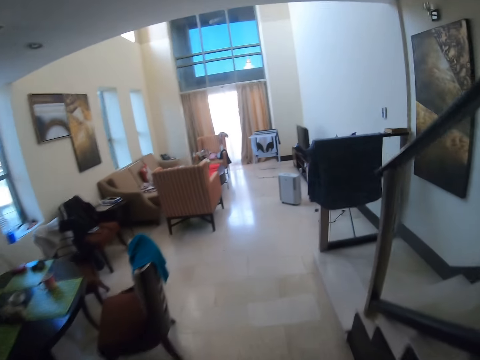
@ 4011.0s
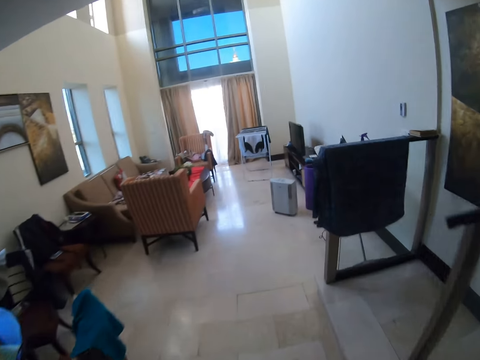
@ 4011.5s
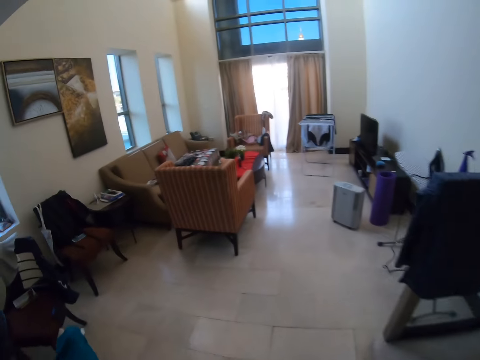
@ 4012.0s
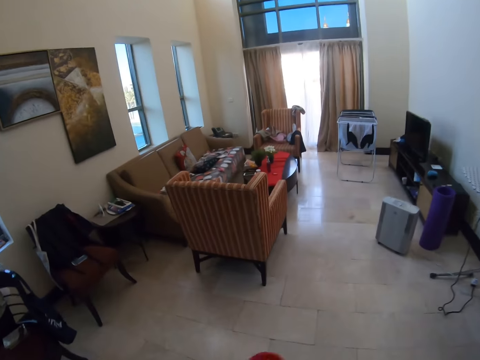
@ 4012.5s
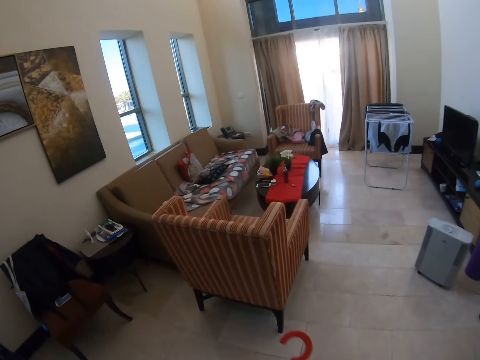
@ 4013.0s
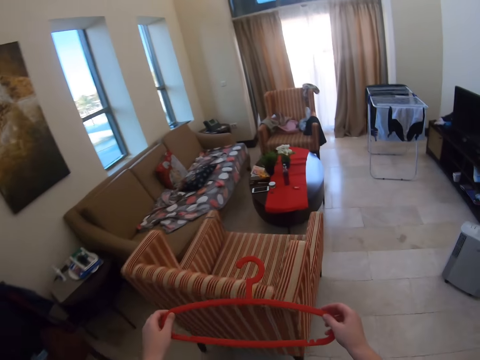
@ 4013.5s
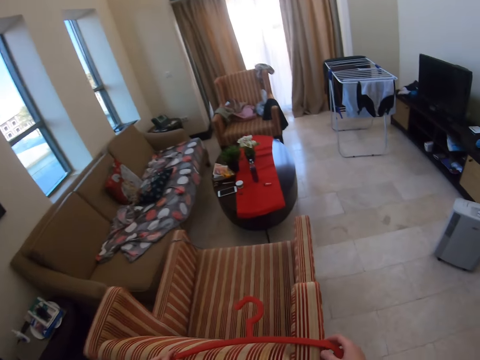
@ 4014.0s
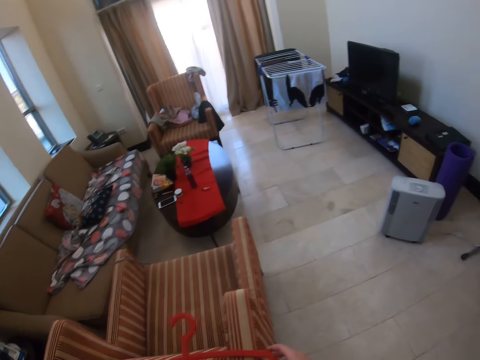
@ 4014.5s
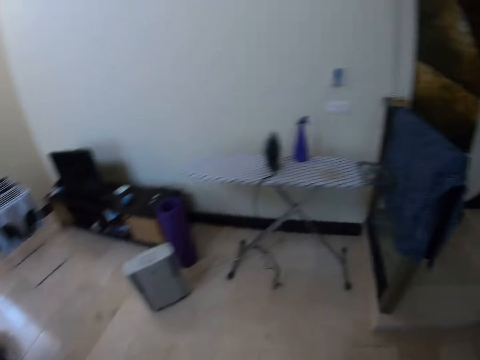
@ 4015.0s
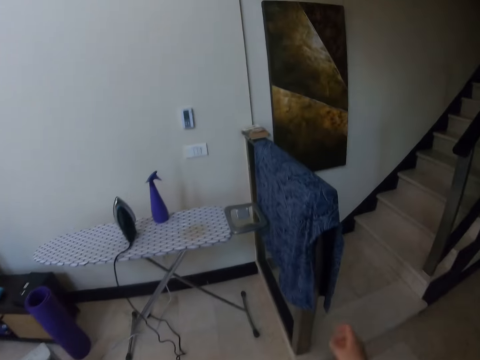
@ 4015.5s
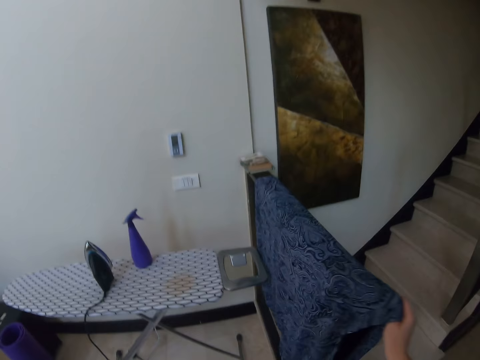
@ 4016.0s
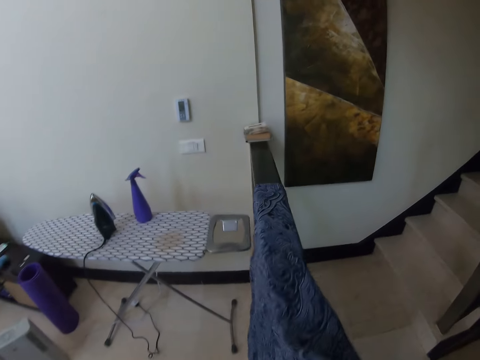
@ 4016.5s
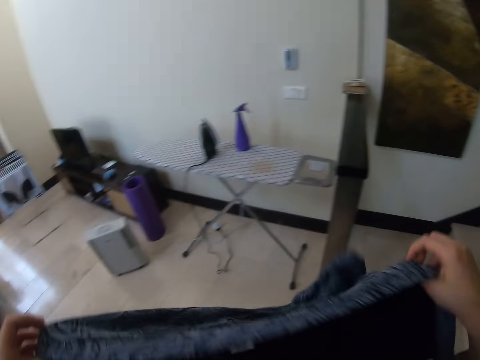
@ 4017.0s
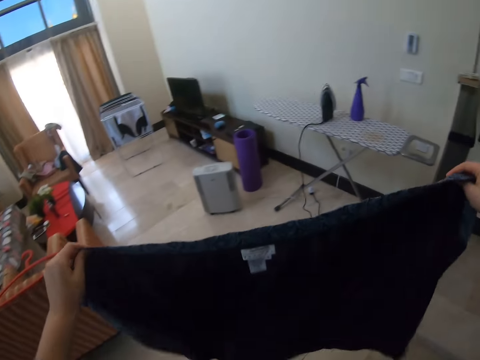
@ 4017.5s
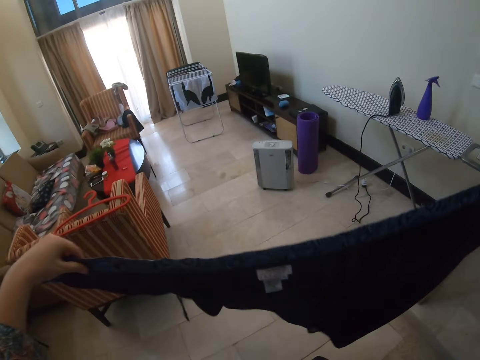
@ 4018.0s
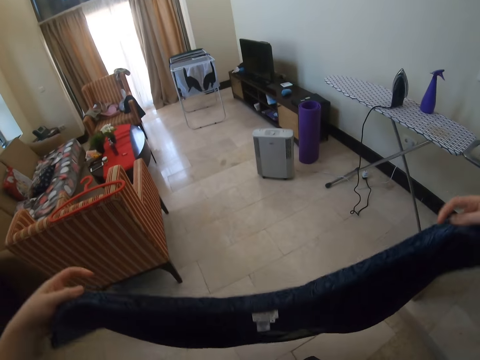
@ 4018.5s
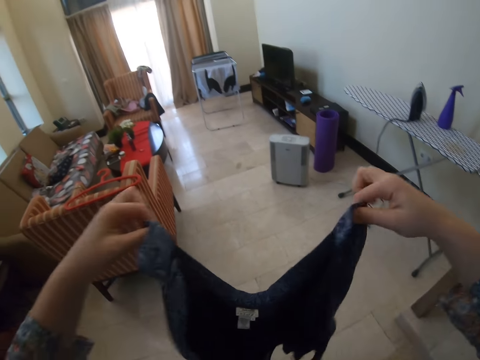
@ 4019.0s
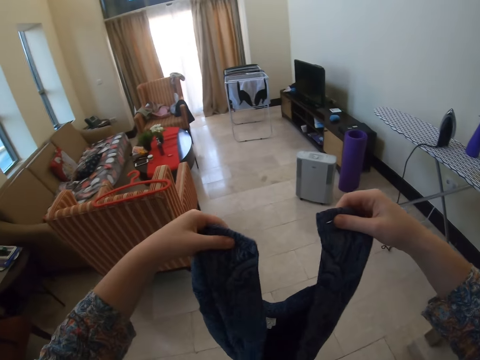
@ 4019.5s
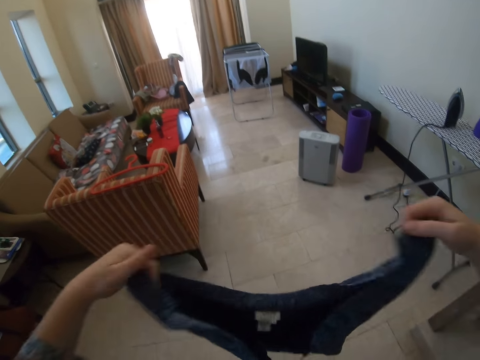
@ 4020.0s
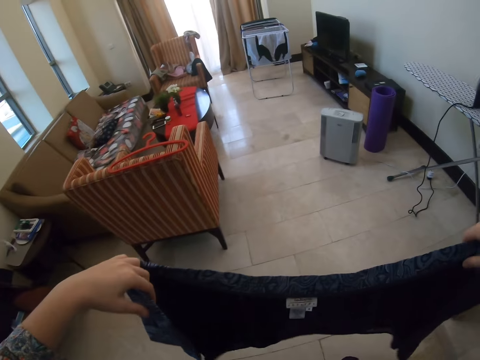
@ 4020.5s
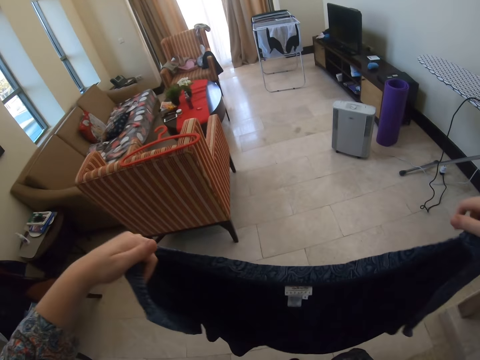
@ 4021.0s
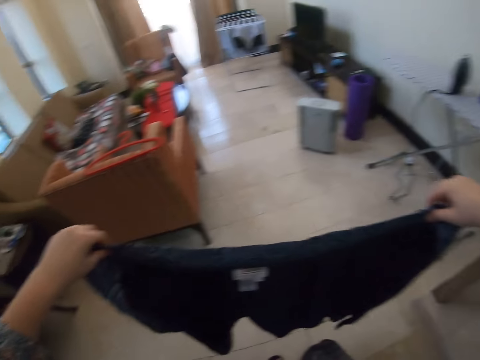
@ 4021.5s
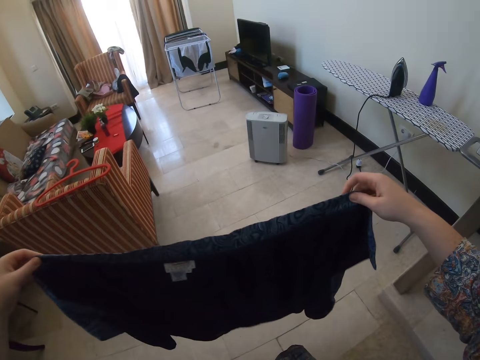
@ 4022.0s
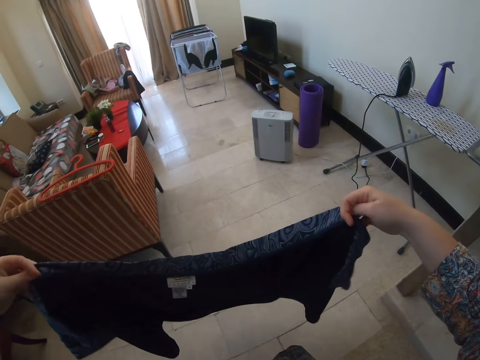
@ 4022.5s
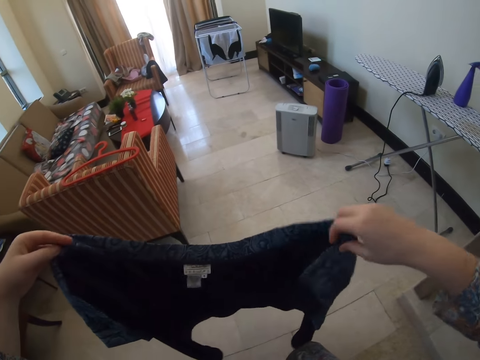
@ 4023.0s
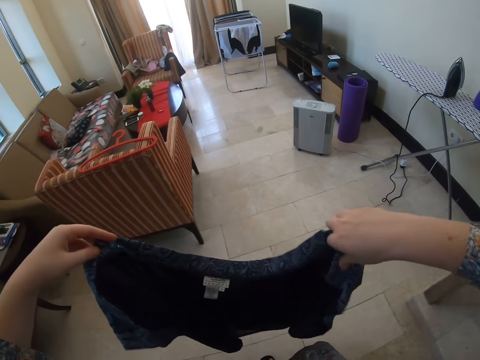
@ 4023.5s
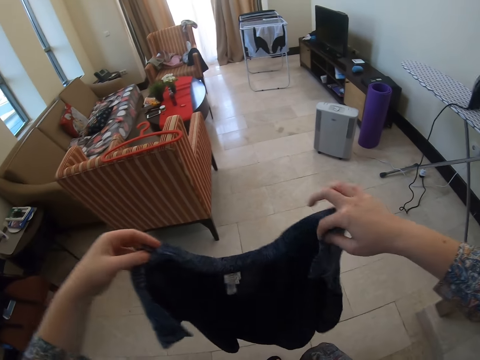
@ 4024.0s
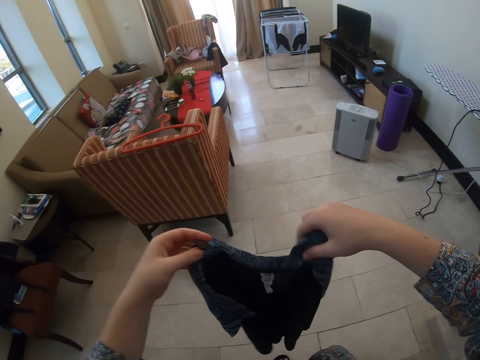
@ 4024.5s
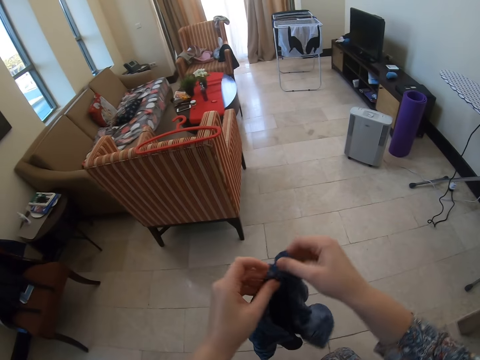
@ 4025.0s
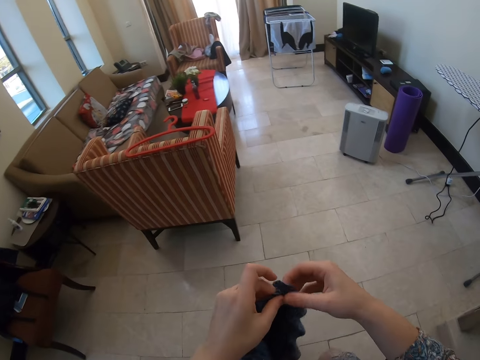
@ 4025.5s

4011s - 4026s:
The camera wearer puts the cloth hanger on the sofa. She walks on the floor. She picks up a cloth on the handrail. She holds the cloth with her hands. She is folding the cloth.

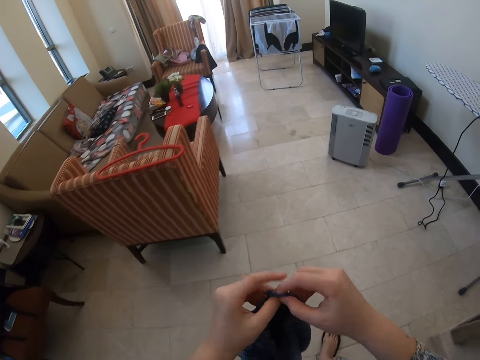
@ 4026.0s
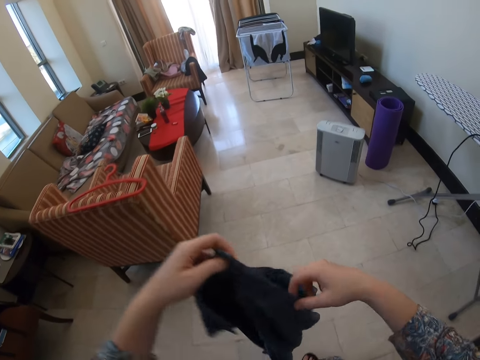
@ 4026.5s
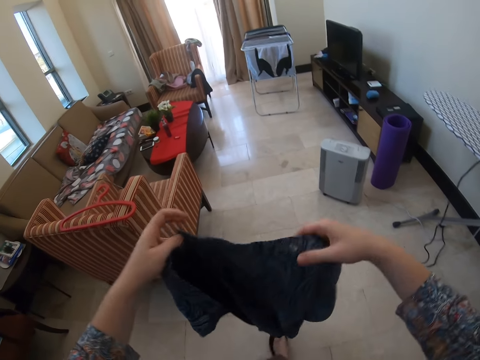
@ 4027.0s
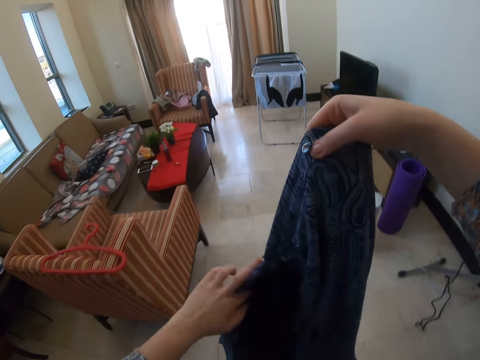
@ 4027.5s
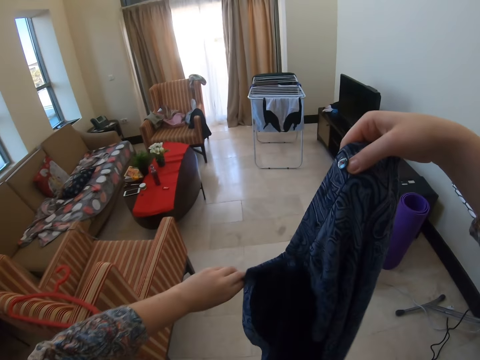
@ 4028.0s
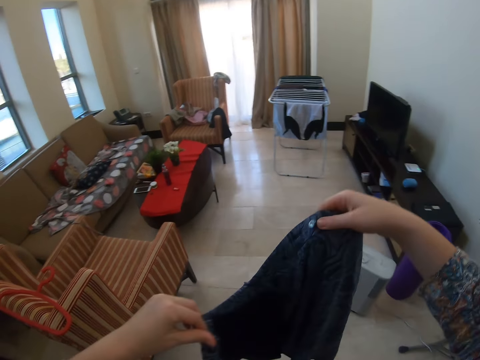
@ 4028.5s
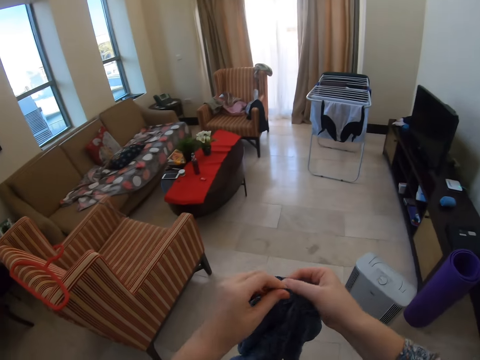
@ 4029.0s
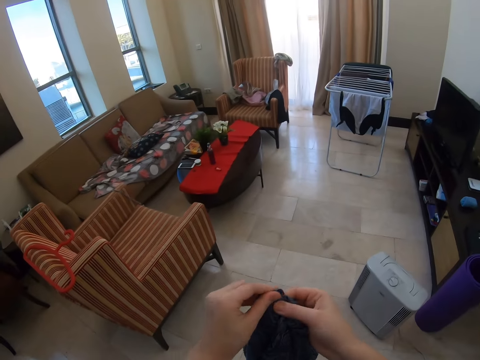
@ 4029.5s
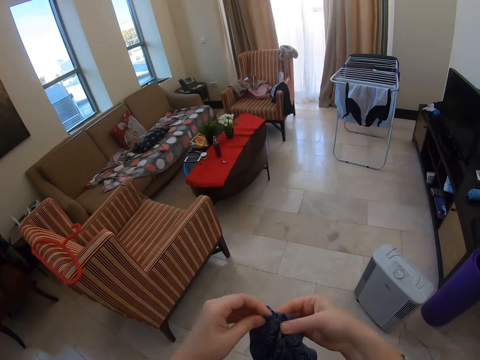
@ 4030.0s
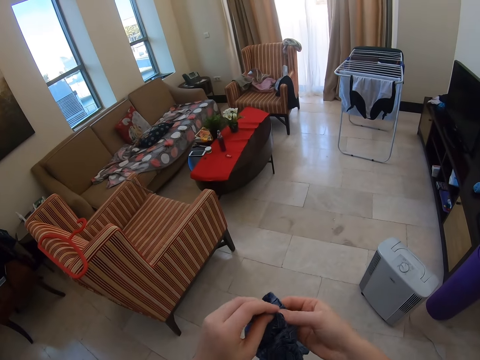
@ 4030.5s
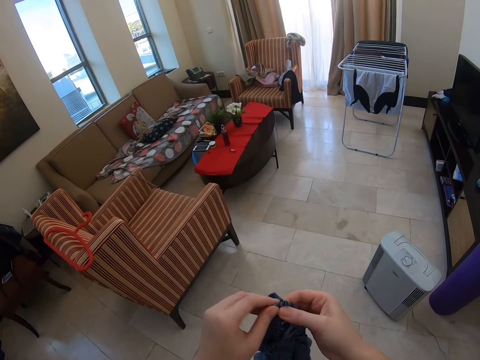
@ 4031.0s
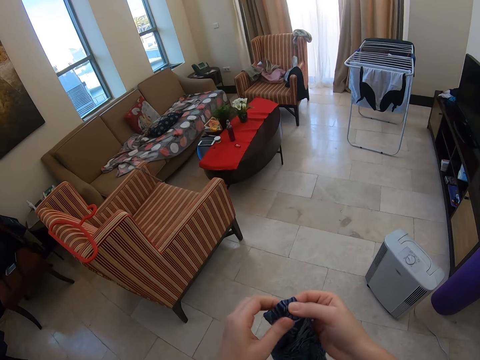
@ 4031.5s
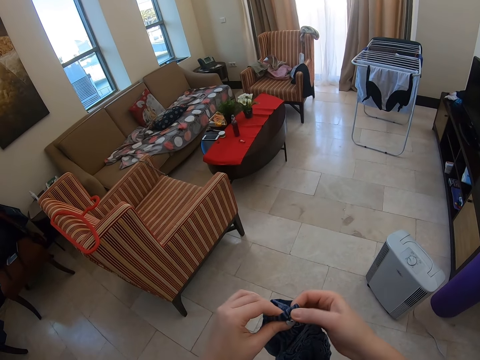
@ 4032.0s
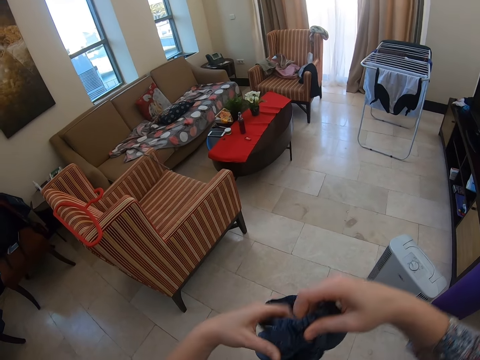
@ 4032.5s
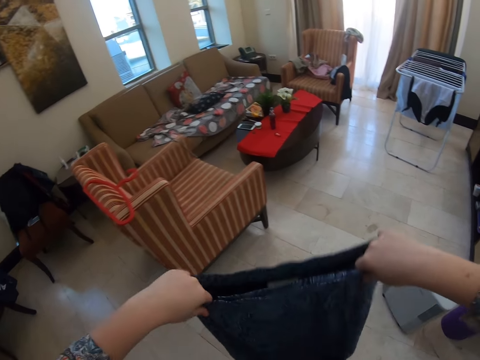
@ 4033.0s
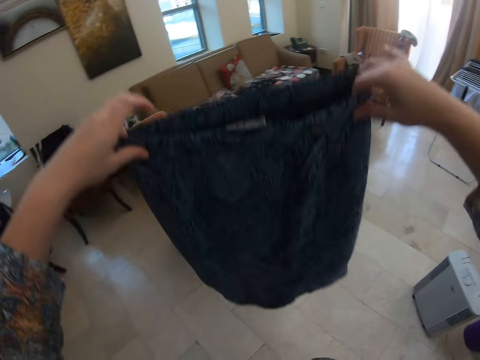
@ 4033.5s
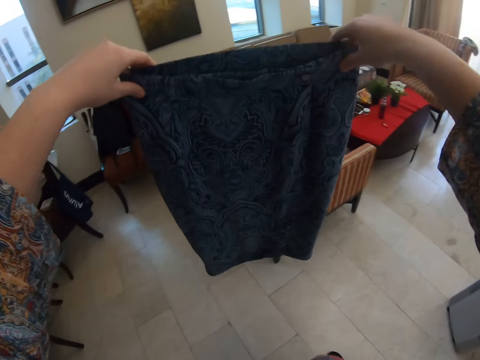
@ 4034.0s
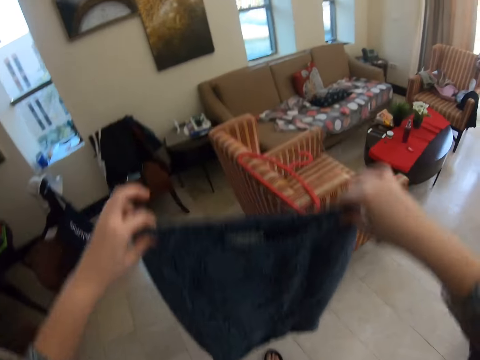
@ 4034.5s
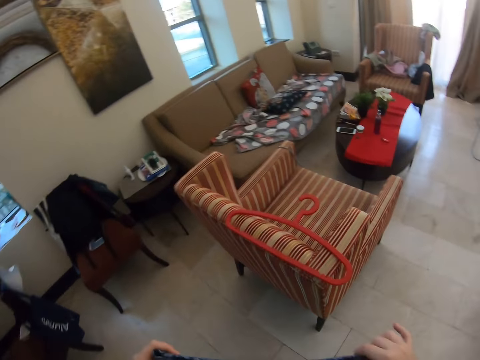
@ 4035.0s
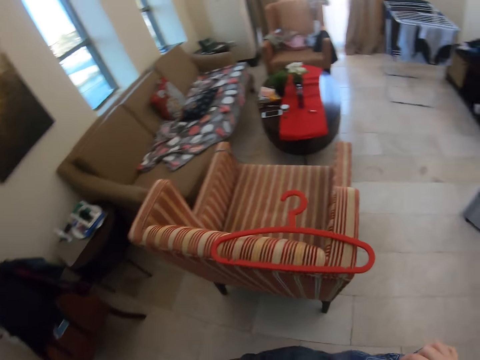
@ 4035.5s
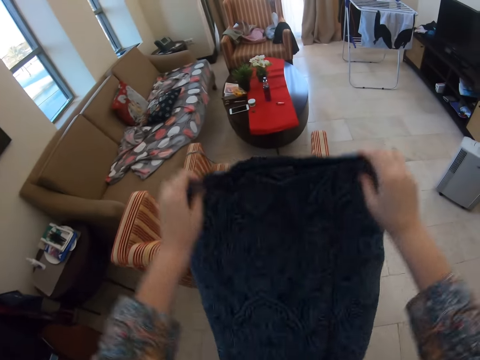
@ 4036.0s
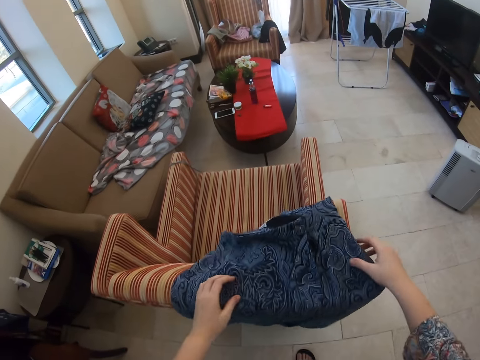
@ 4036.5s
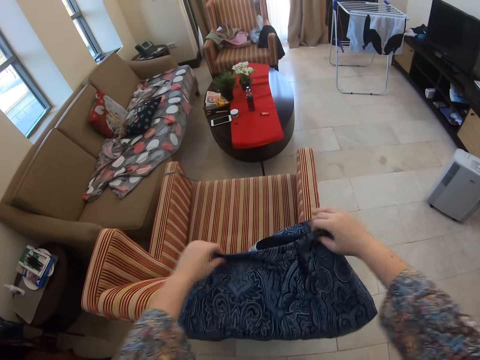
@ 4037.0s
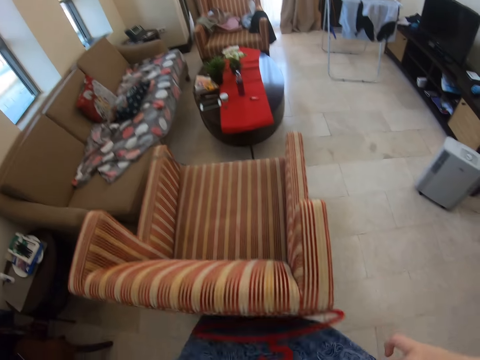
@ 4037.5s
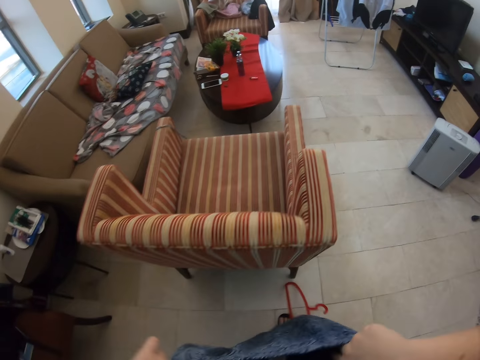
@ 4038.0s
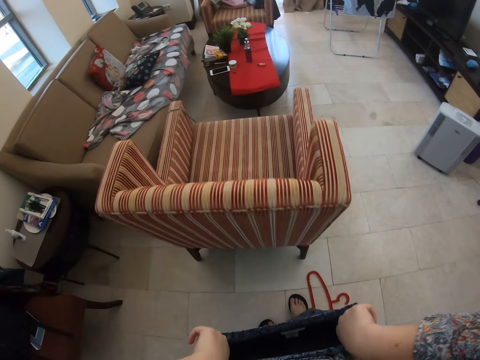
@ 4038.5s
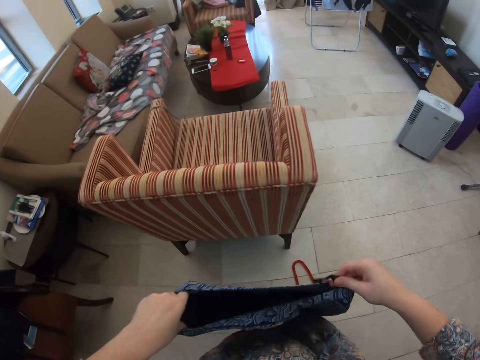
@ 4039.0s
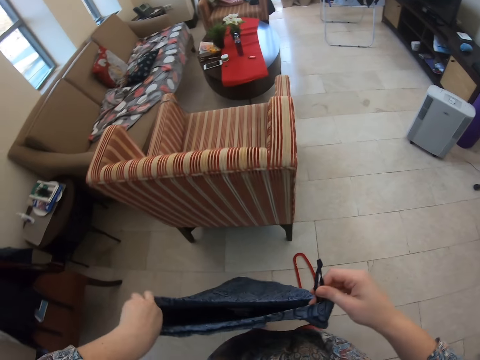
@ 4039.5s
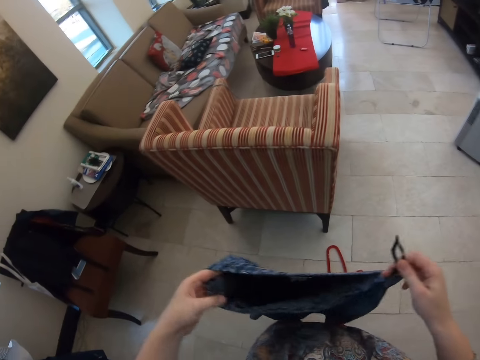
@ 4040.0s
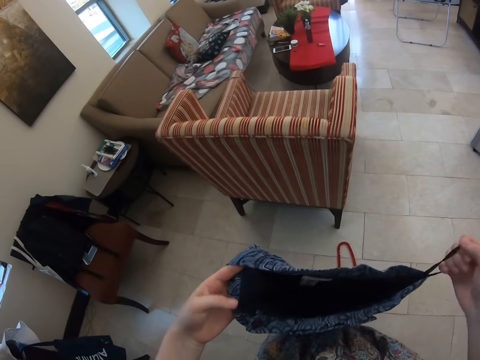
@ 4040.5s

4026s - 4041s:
The camera wearer puts a cloth on the sofa. She picks up the cloth on the sofa. She holds the cloth with her hands.
